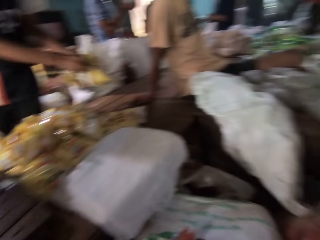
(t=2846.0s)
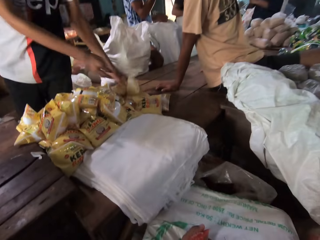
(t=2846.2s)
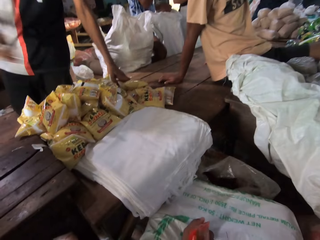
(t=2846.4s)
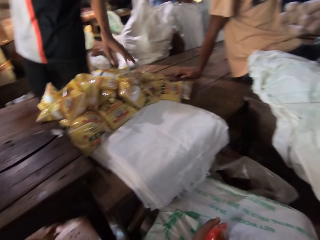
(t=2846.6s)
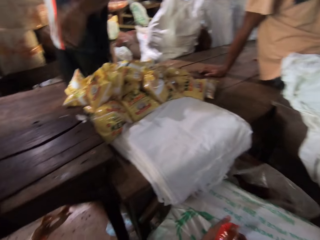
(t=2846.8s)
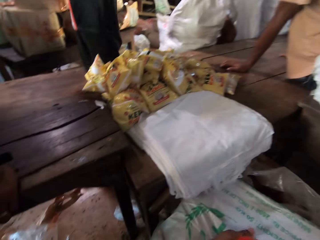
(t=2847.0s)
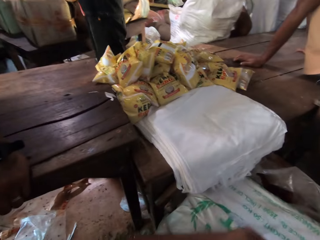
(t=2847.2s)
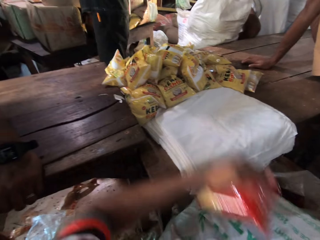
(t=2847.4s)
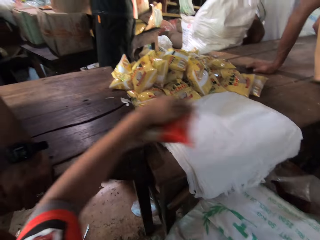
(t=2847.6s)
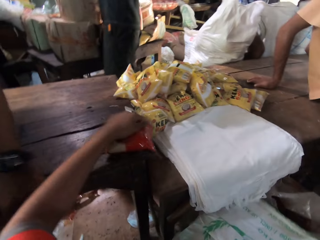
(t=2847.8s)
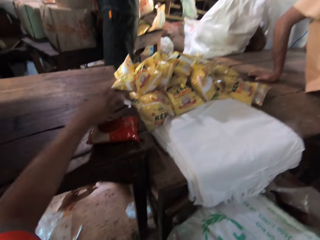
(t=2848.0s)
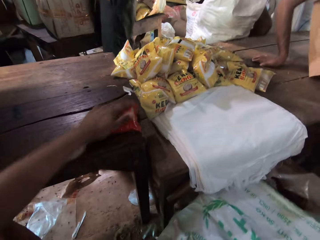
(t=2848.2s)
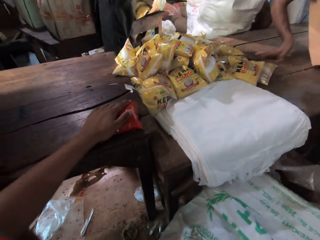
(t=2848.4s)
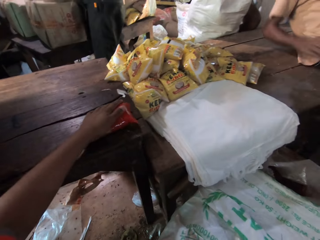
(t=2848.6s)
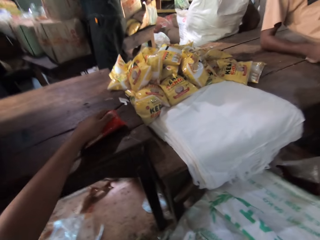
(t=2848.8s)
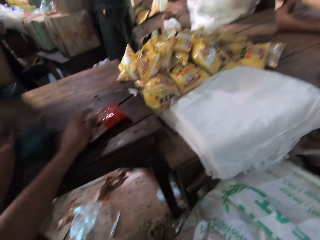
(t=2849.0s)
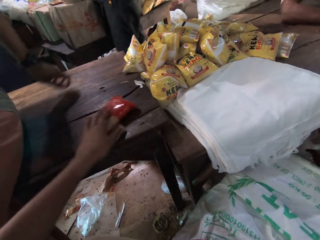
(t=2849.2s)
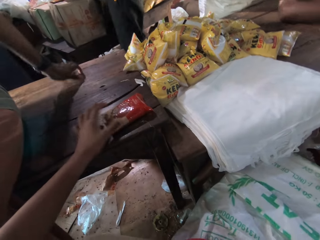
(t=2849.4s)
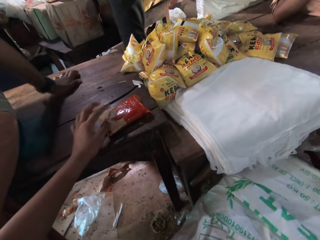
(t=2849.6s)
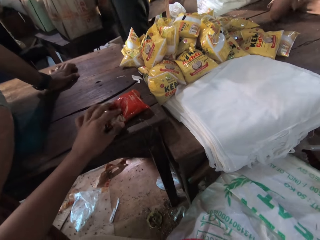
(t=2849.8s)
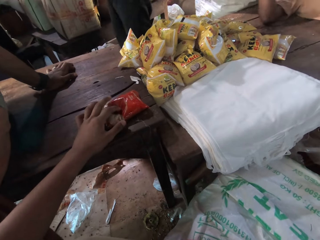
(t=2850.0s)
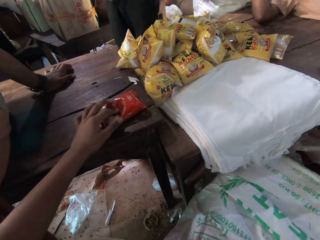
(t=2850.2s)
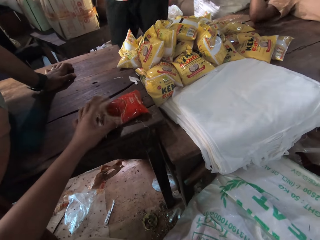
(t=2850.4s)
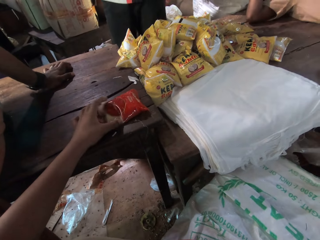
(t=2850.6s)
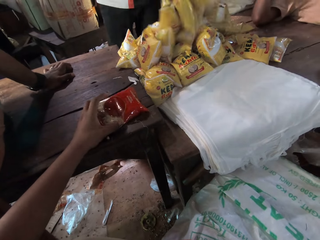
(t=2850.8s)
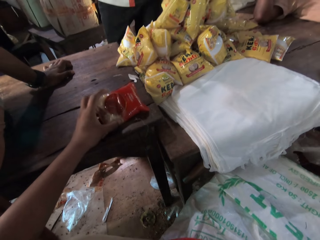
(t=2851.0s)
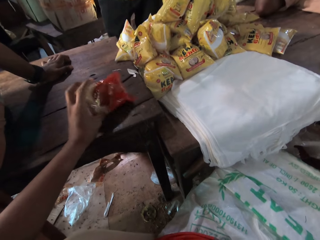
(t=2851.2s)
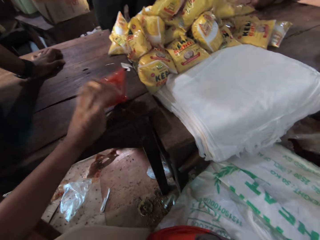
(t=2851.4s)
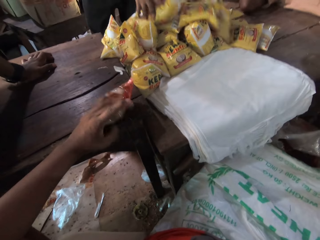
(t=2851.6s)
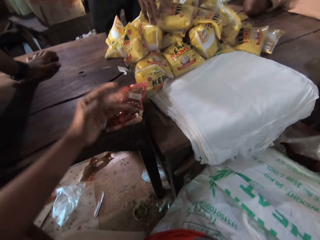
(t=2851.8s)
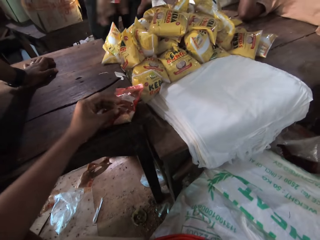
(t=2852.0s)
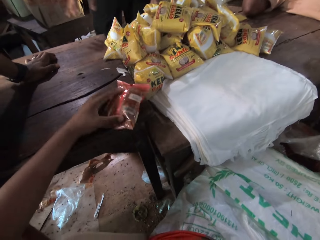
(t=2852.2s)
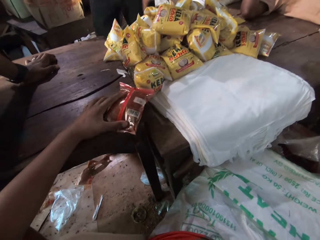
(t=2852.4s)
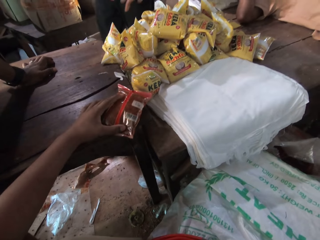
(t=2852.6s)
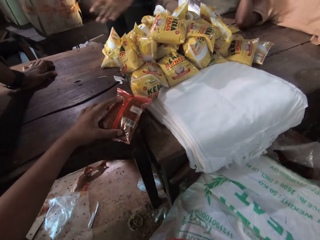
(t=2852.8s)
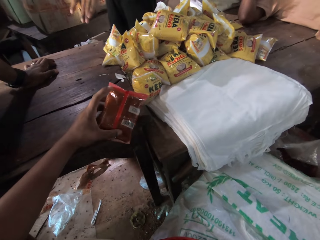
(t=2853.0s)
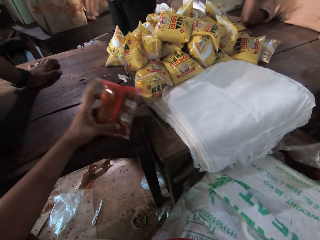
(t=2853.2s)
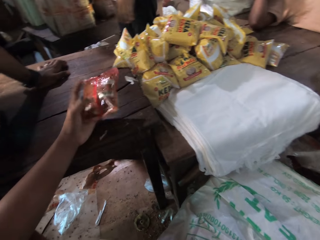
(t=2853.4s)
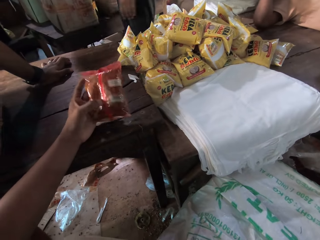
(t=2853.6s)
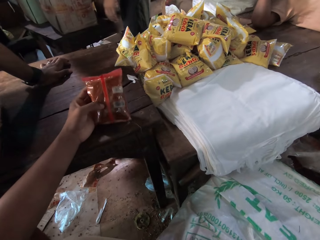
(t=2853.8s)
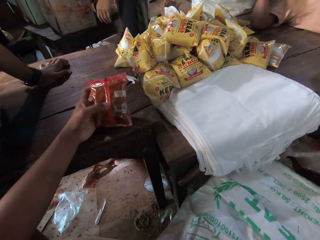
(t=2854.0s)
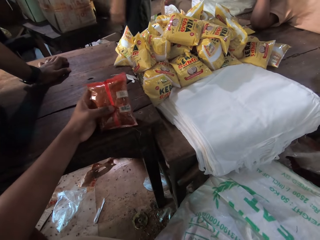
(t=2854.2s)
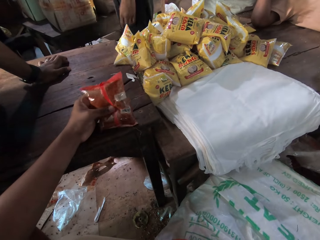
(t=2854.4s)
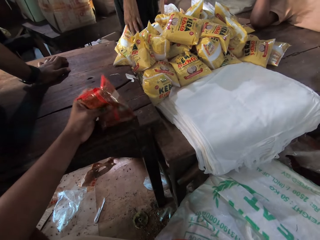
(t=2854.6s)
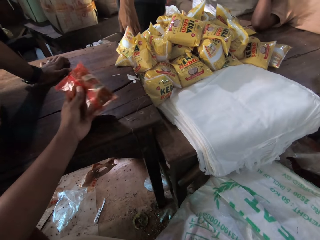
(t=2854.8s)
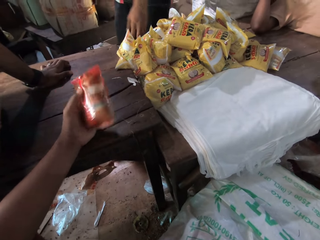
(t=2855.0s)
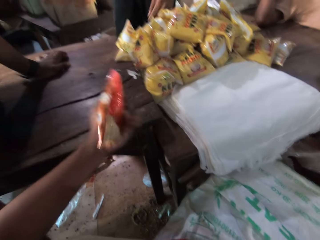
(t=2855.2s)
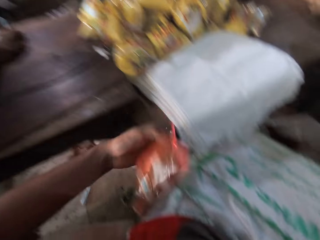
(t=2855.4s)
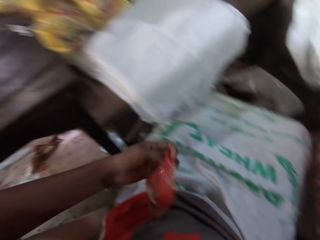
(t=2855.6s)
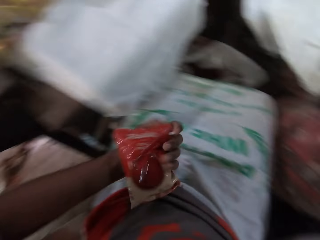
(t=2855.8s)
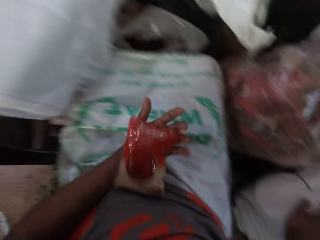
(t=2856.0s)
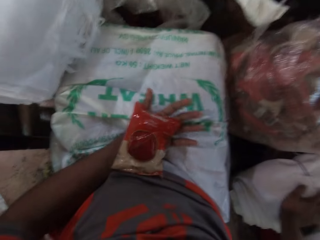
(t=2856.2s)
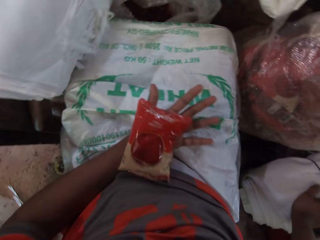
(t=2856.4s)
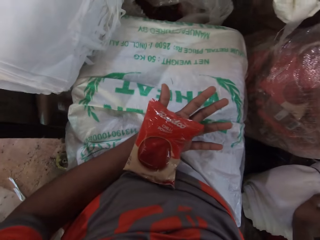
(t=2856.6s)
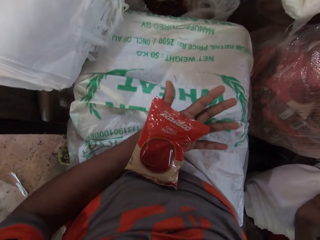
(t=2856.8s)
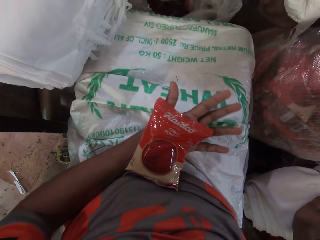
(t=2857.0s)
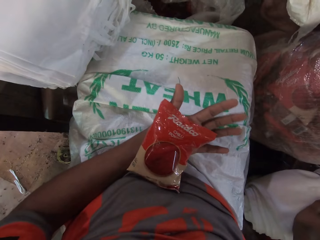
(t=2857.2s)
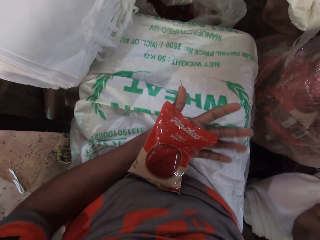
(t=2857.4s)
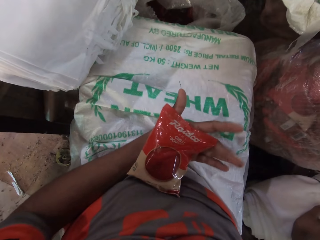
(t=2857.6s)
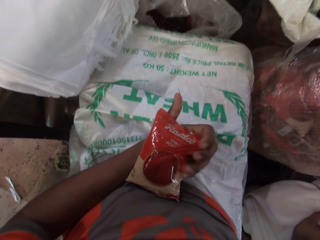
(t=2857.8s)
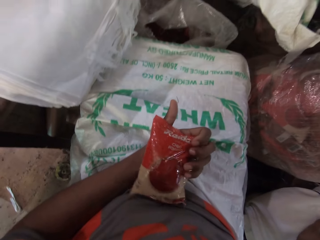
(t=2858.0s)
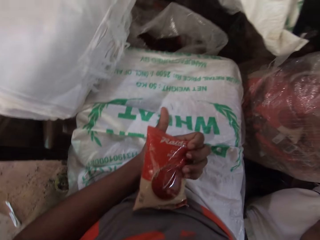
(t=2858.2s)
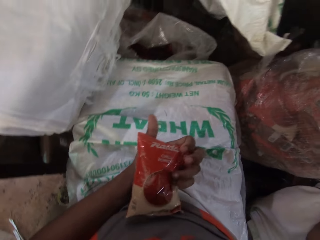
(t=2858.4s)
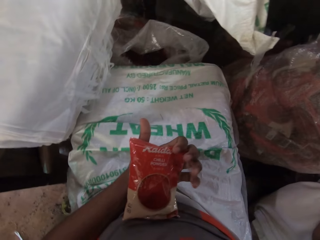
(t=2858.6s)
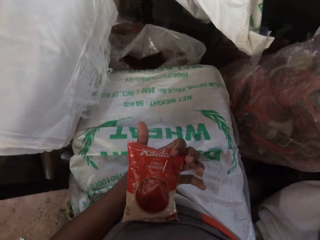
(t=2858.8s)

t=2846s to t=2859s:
A man drops sachets of coconut oil on the table with his hands. The man holds packets and turns back. The camera wearer places a sachet of chili on the table with his left hand. He taps the sachet of chili powder on the table with his left hand. He moves the sachet of chili powder on the table with his left hand. A person sleeps on the table. Another person supports a hand on the table. The man drops sachets of chili powder on the table with his hands. The camera wearer turns the pack on the table. He picks up the sachet of chili powder from the table with his left hand. He holds the pack on the table. He rests a hand on the lap.

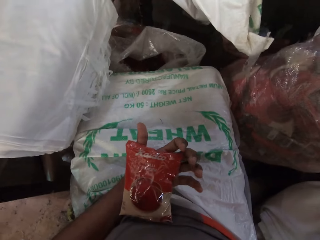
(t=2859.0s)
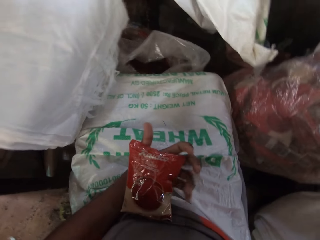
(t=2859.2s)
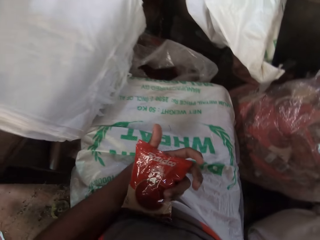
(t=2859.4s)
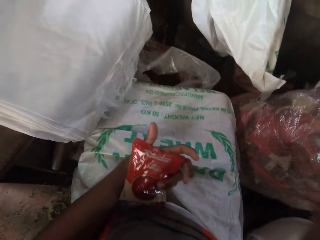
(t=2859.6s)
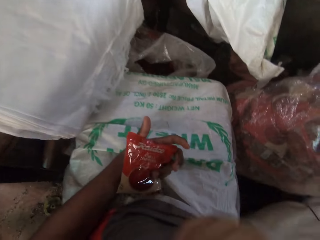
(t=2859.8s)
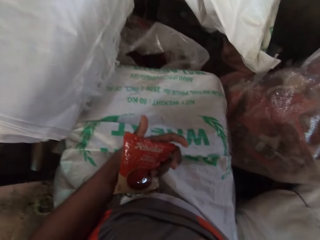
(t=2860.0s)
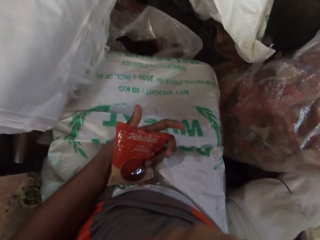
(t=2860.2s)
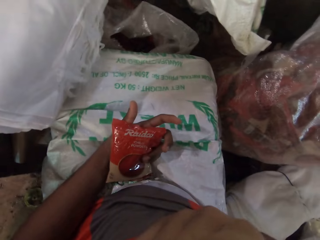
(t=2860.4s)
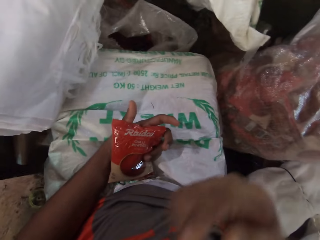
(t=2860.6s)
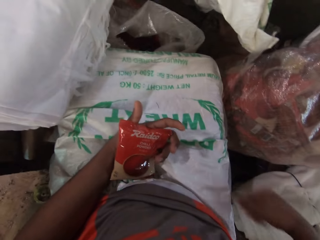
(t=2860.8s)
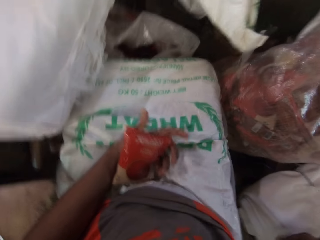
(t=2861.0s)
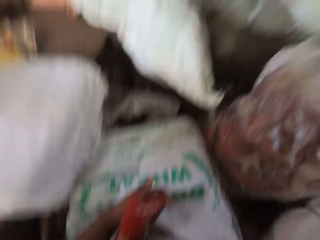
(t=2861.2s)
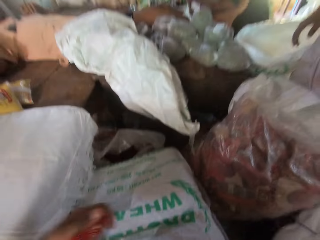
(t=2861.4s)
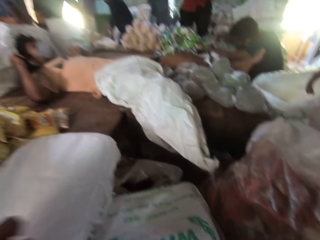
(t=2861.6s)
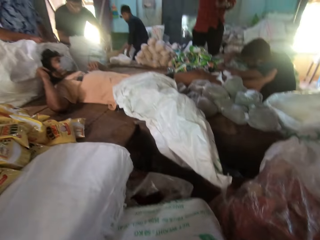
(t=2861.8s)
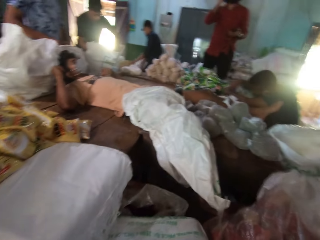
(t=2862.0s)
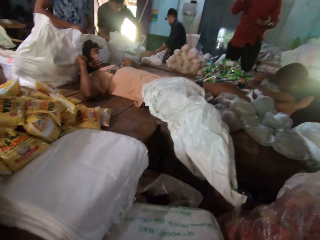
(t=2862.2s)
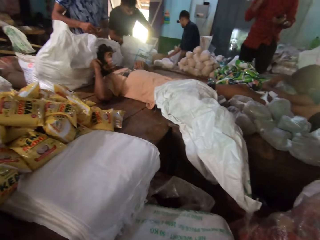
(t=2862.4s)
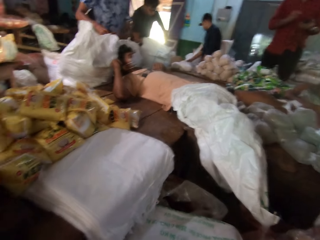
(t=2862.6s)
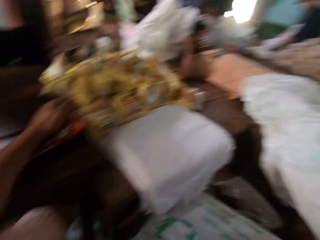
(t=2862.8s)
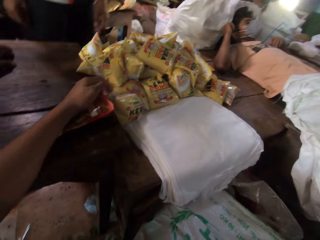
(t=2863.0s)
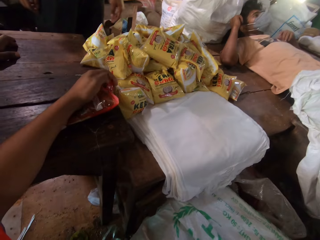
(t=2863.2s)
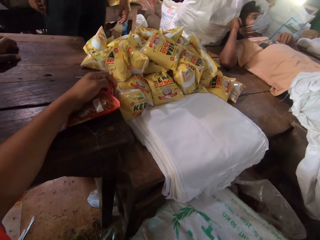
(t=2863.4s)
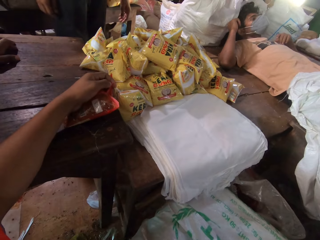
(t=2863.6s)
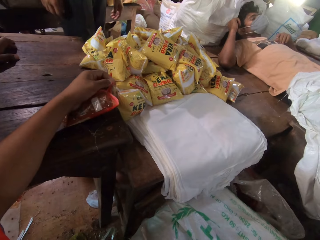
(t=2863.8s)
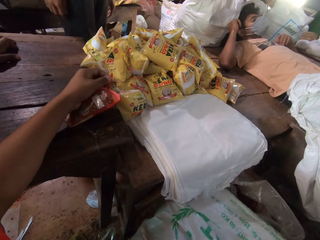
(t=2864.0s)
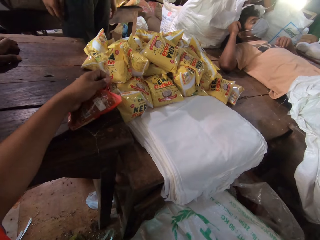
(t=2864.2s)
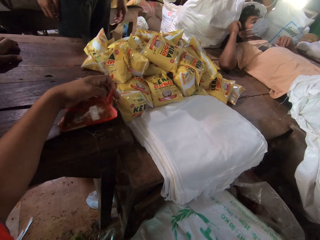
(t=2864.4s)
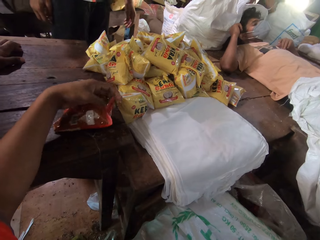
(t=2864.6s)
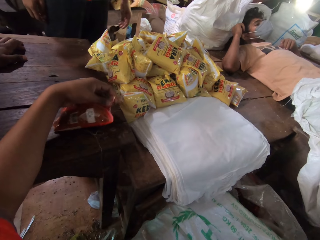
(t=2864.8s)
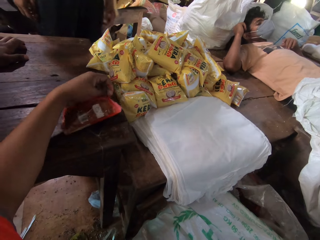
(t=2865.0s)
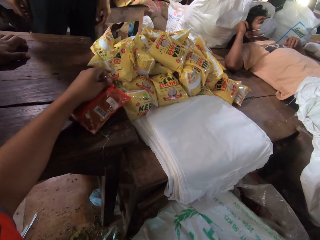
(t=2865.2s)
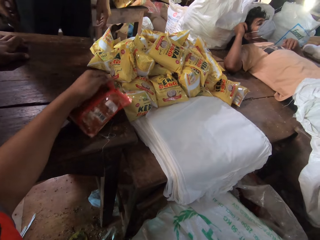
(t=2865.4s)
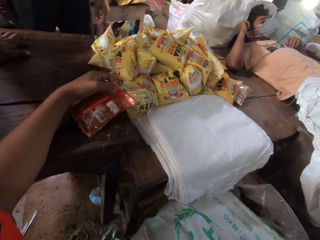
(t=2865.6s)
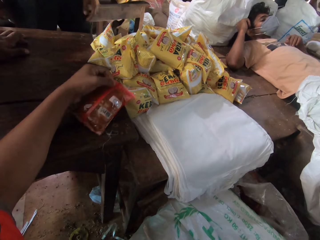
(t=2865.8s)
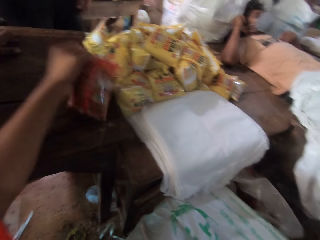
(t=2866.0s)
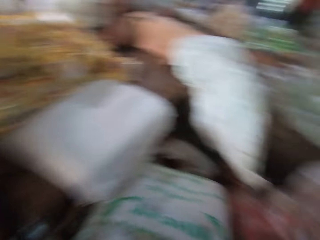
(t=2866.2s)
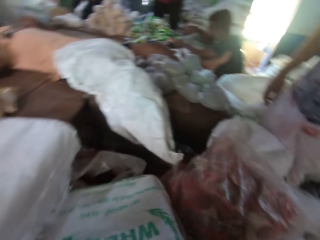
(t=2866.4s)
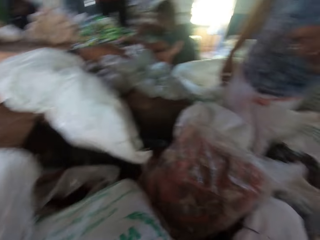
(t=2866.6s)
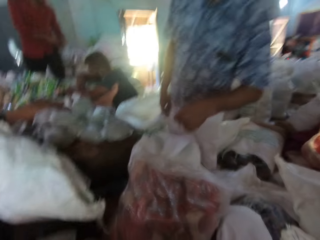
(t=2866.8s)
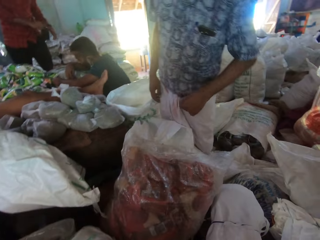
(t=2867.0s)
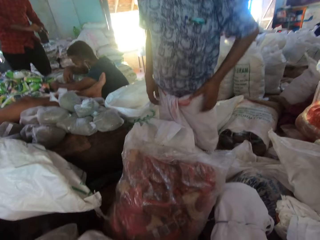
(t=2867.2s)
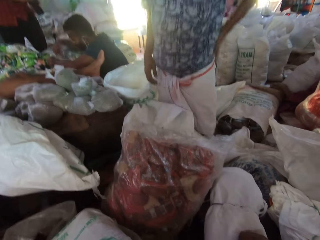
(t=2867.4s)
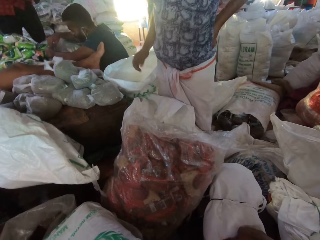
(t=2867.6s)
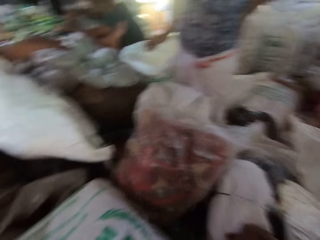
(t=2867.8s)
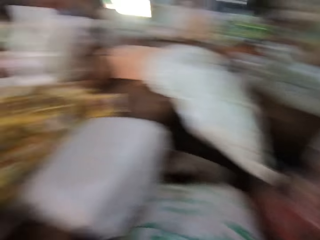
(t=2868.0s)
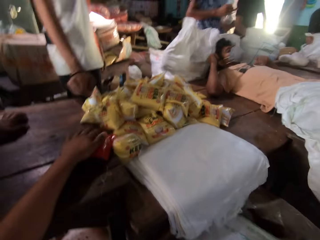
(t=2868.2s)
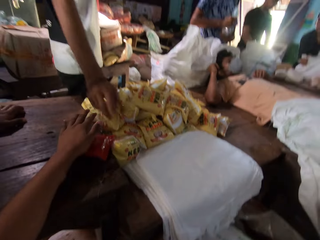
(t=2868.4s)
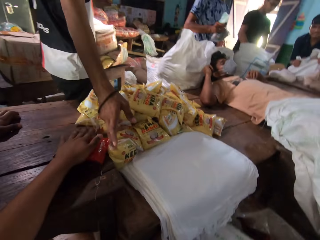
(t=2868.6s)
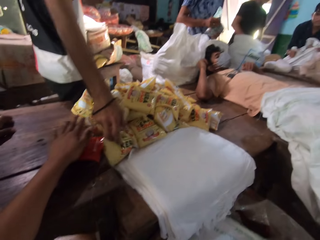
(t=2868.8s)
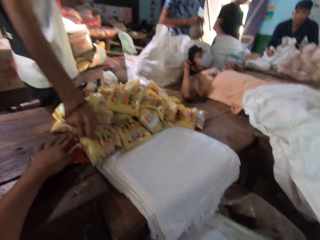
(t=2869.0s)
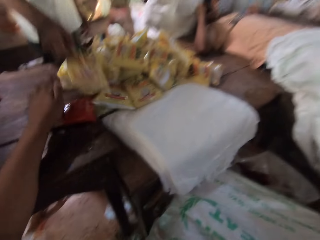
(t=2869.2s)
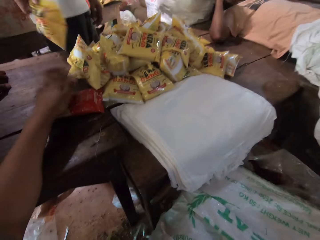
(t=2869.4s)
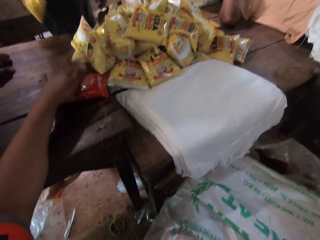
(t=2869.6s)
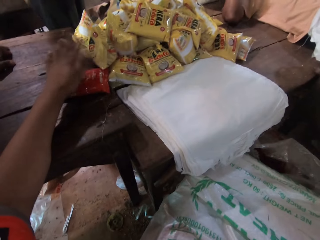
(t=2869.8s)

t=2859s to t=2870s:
The camera wearer looks at the pack. He moves his right hand. He places the sachet of chili powder on the table with his left hand. He looks around the room. A person moves in the room. Another person holds bags on the table. The camera wearer scratches the pack on the table. The man moves. Another person holds the waist. The camera wearer taps the sachet of chili powder on the table with his left hand. The man picks up a sachet of coconut oil from the table with his right hand. The camera wearer looks round the room.
